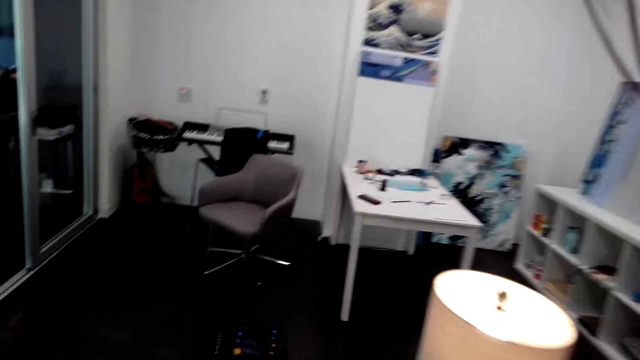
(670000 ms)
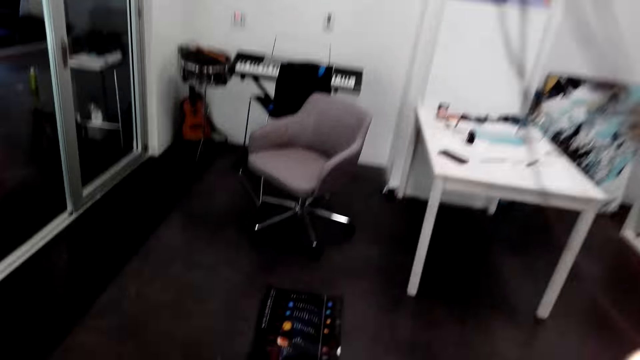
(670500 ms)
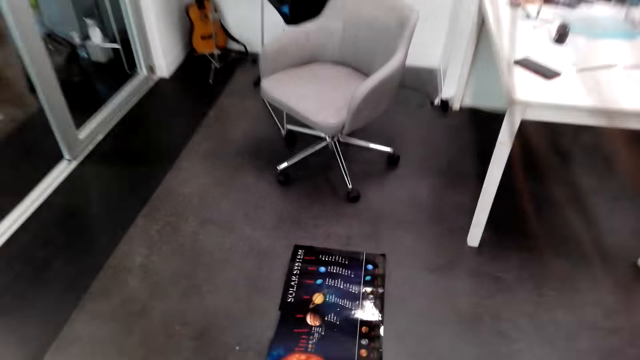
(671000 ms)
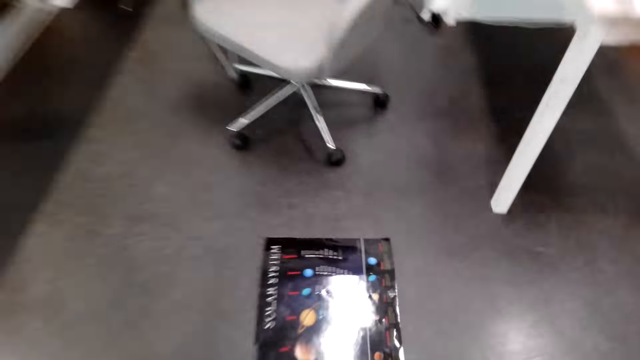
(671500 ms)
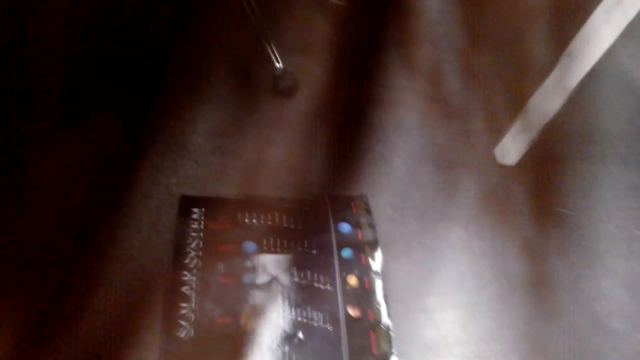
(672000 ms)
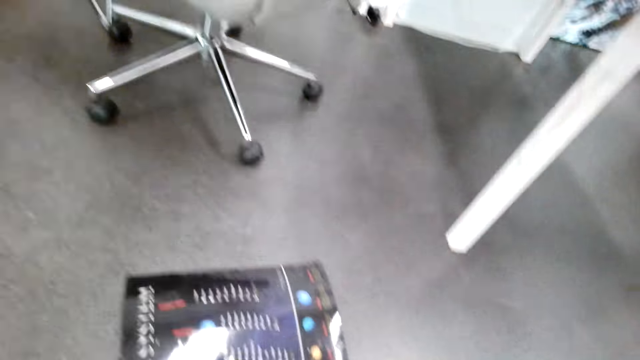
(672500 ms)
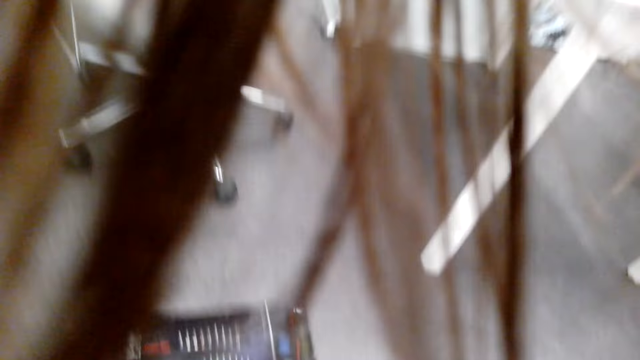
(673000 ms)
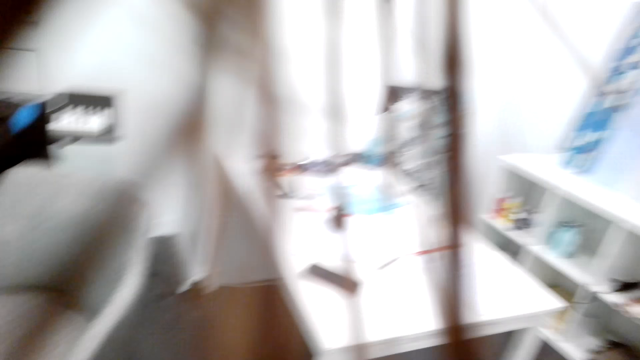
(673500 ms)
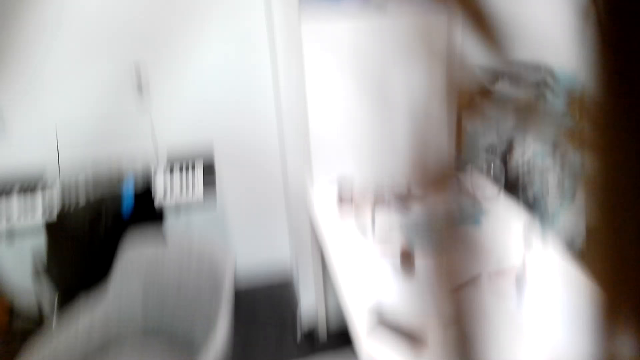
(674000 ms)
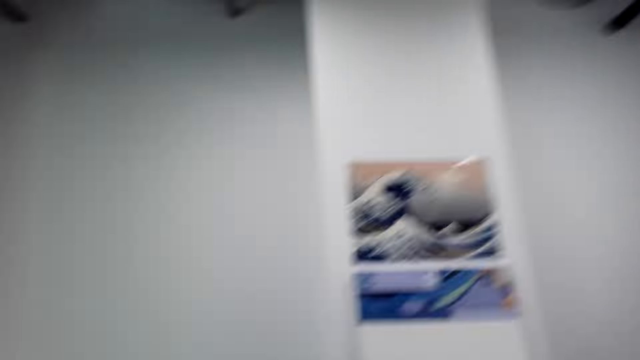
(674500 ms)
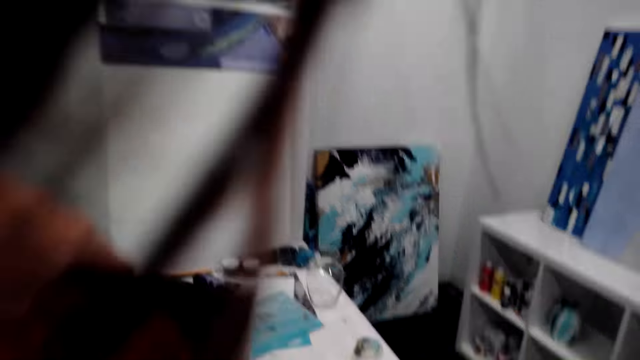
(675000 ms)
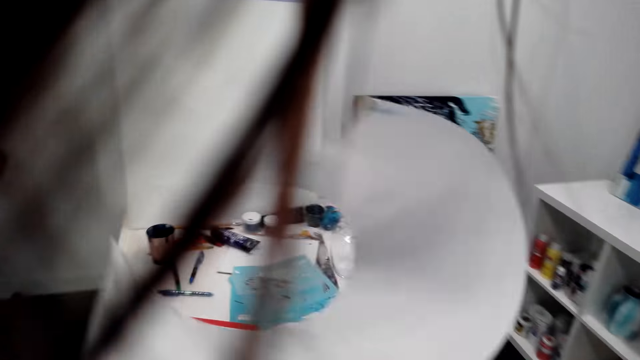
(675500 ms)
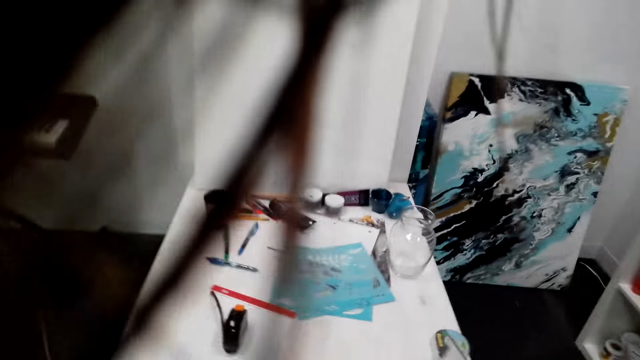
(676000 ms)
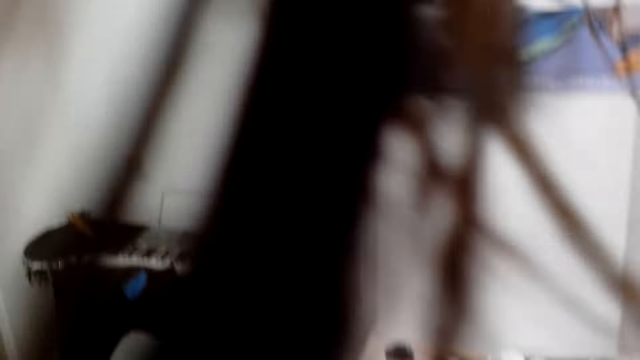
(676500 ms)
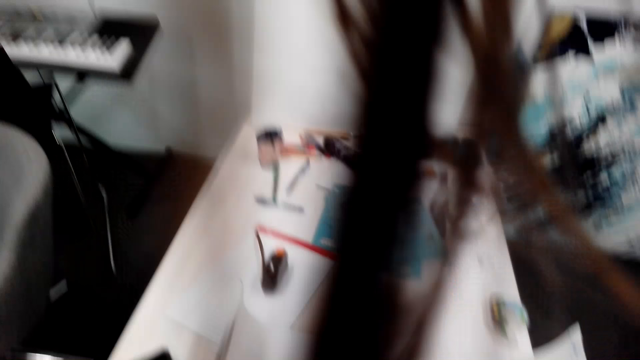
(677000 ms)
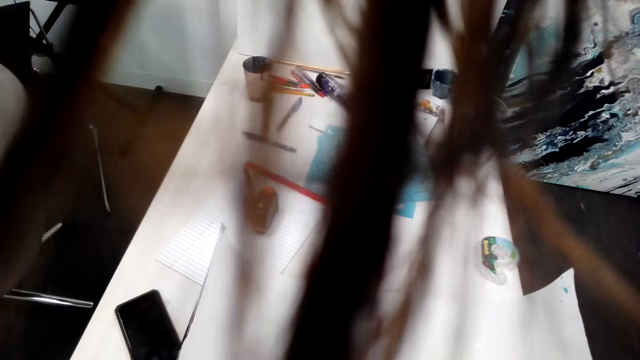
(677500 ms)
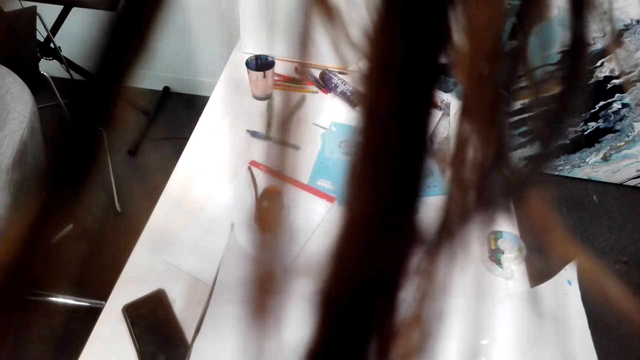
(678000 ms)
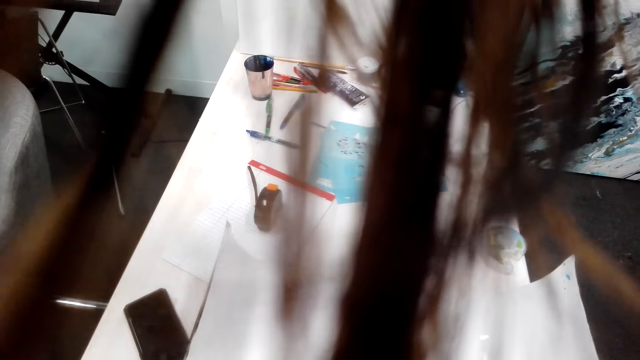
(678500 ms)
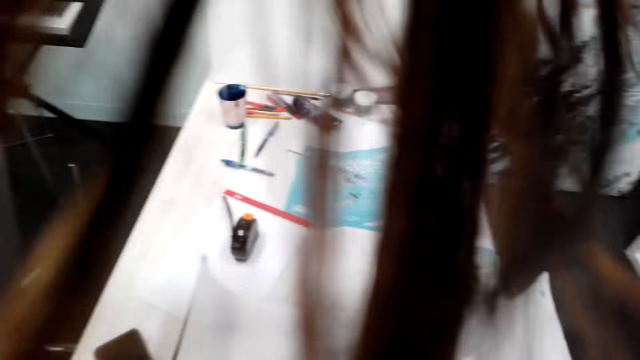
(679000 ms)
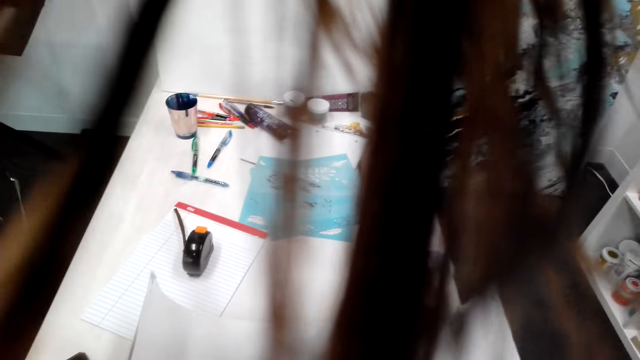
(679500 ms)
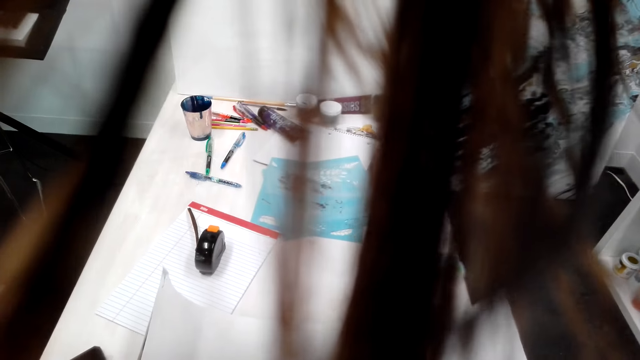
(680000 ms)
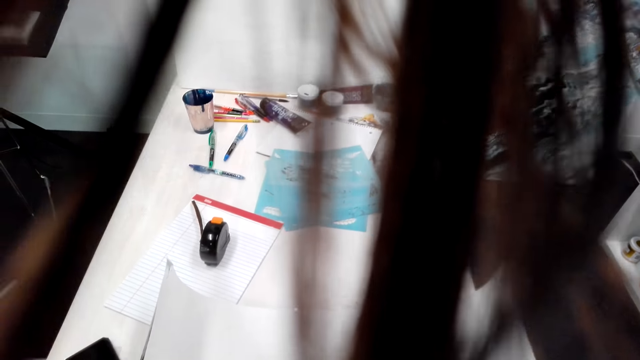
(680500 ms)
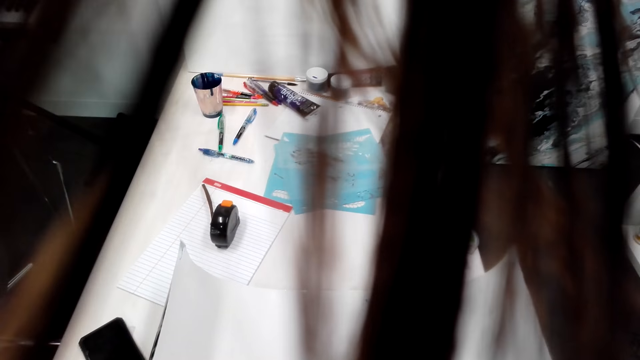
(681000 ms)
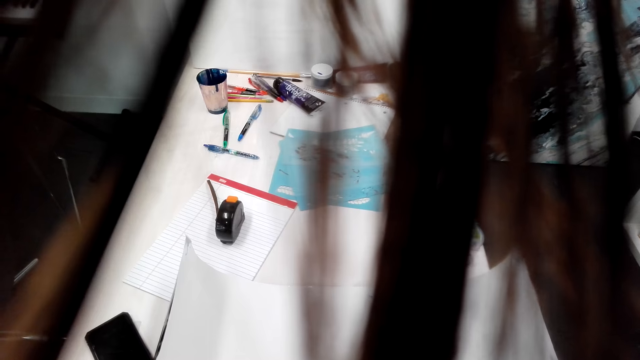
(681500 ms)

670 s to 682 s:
The camera wearer picks a paper roll from the floor. They place the paper roll on the table.

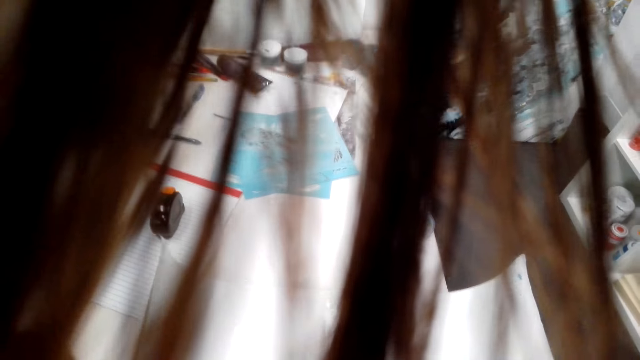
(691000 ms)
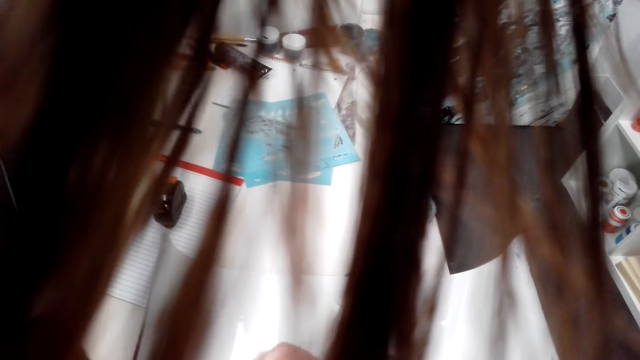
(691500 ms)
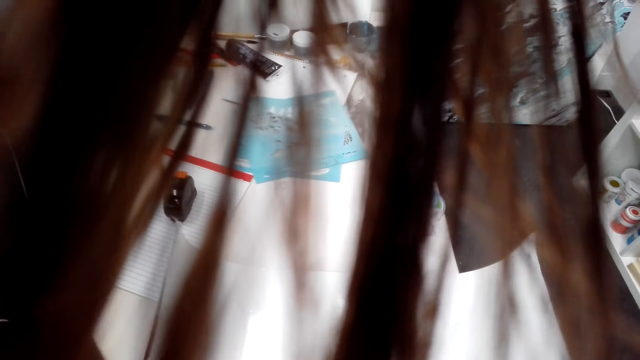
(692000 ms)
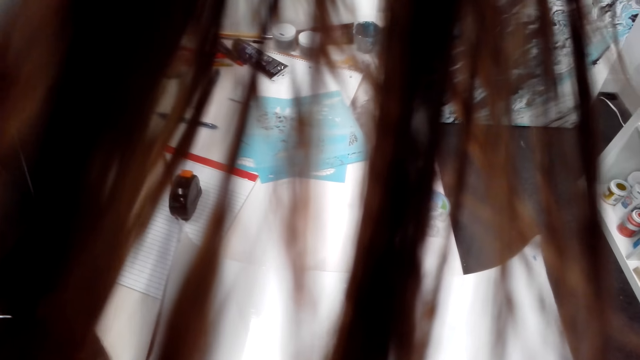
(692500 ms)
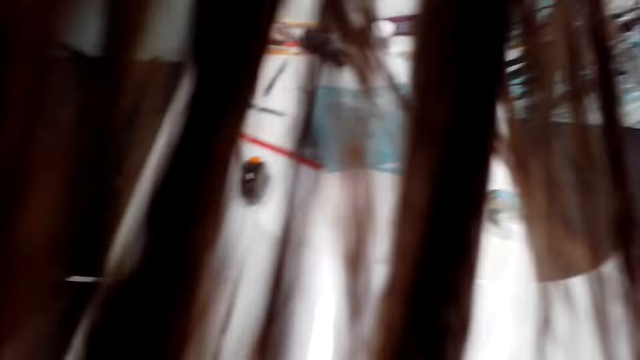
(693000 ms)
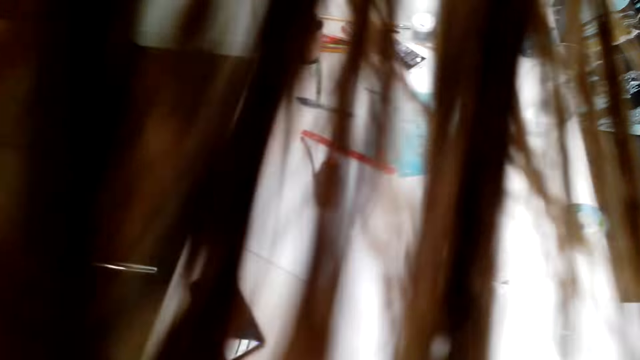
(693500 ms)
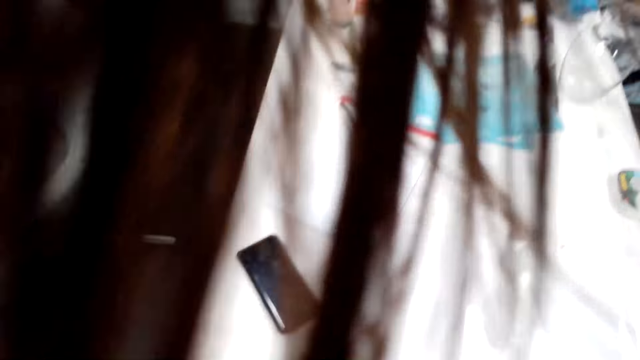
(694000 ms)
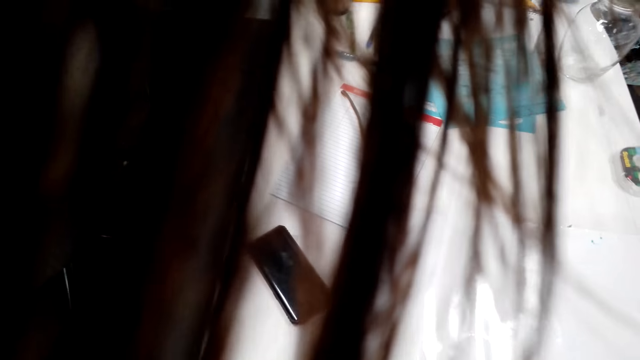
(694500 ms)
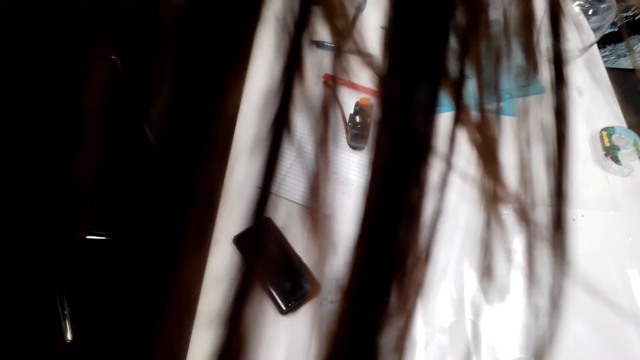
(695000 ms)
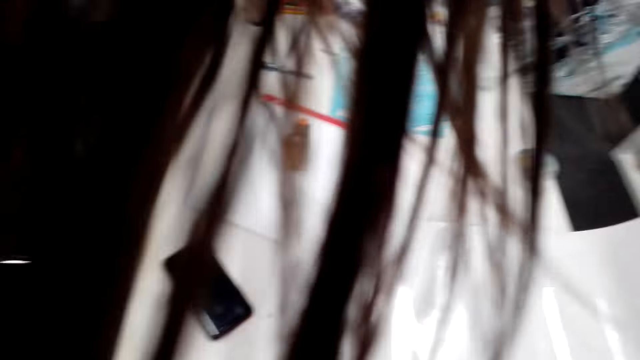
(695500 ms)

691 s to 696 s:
The camera wearer removes a sticker in the wallpaper.

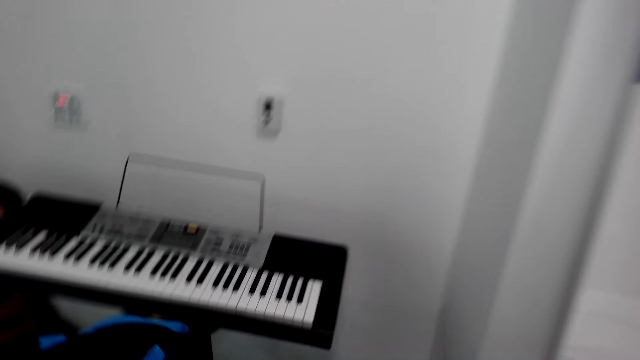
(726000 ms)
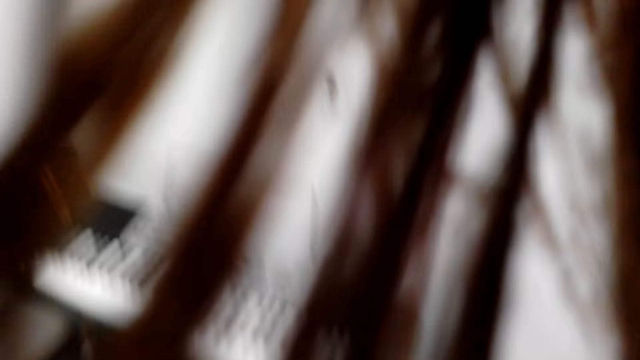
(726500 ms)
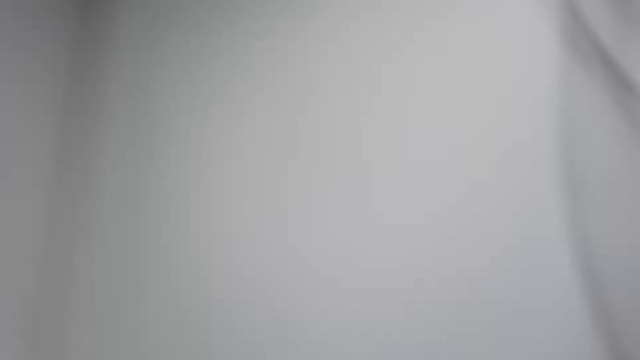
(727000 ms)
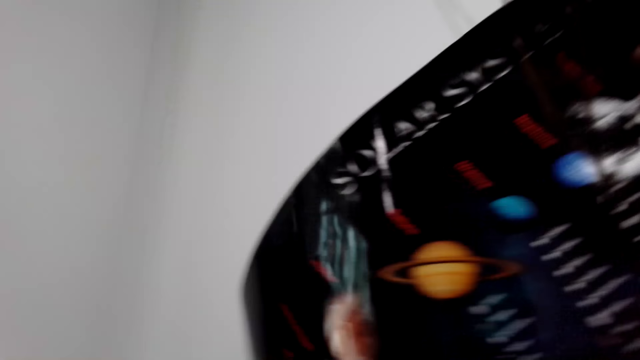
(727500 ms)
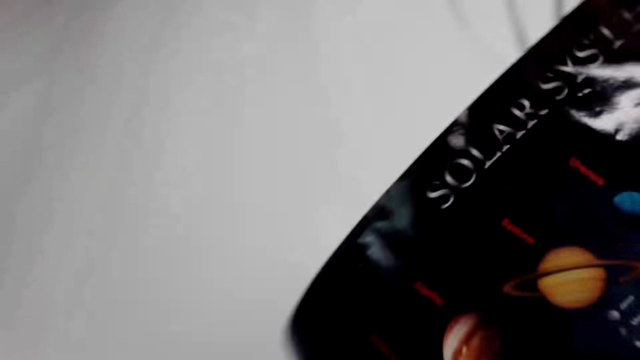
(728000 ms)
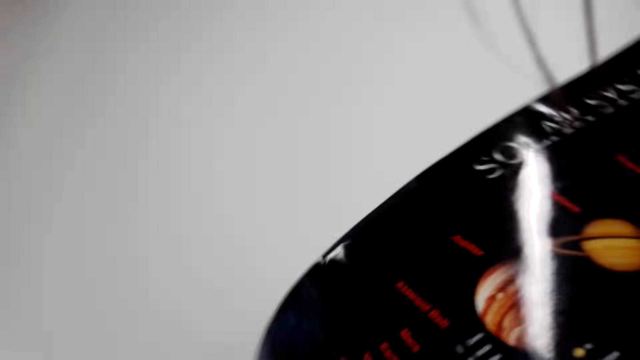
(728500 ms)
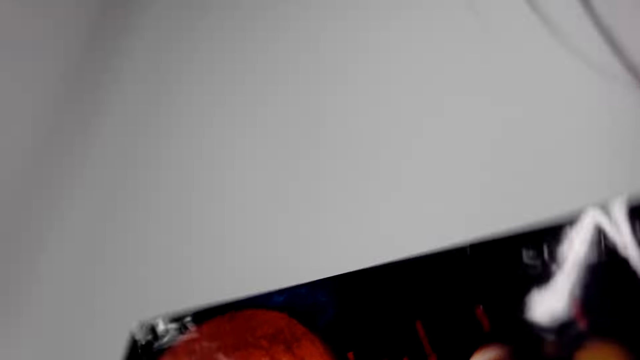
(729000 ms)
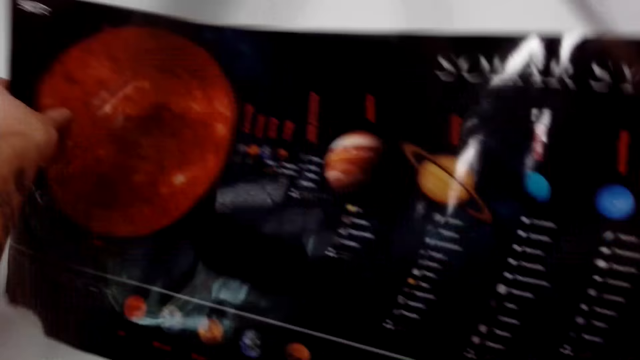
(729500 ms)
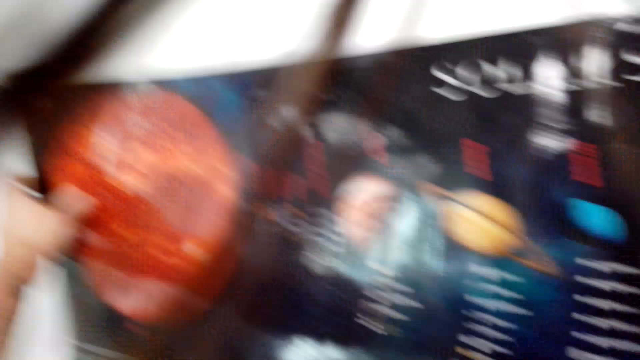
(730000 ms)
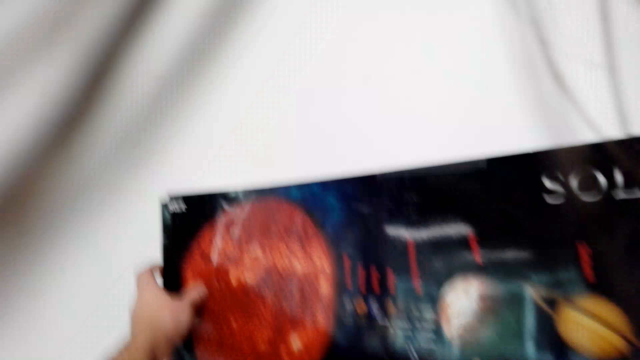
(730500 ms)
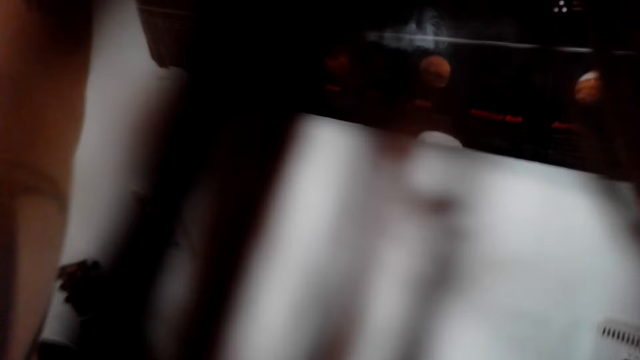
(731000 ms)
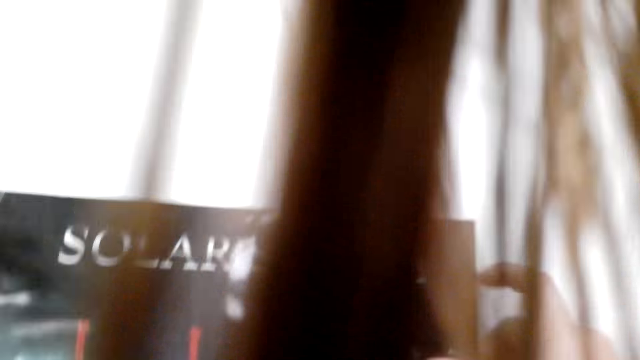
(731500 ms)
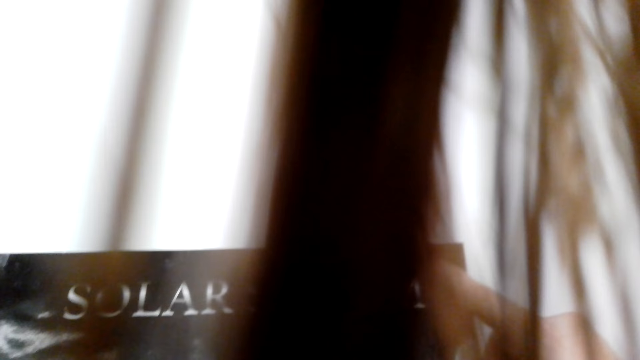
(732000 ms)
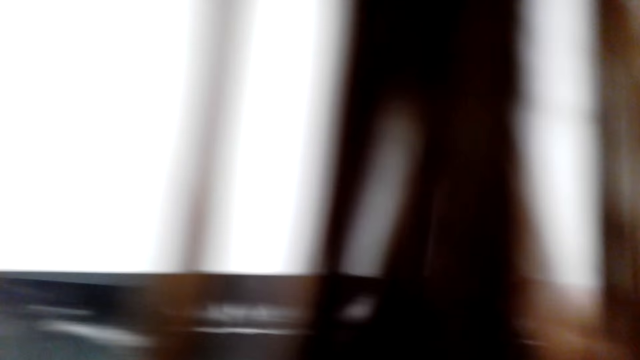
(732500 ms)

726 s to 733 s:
The camera wearer sticks a paper roll to the wall. They hang the wallpaper in the wall.
